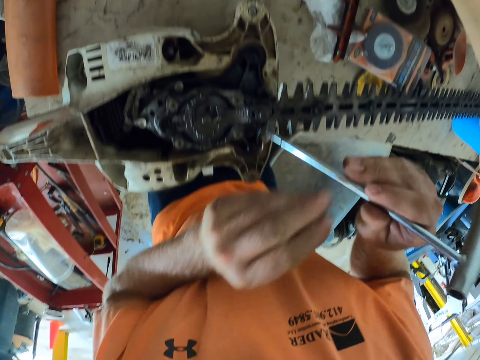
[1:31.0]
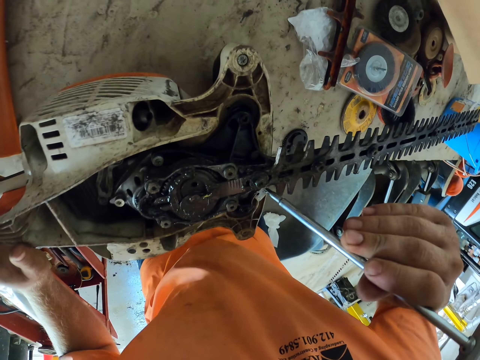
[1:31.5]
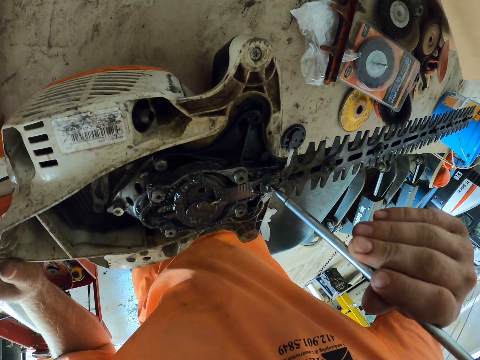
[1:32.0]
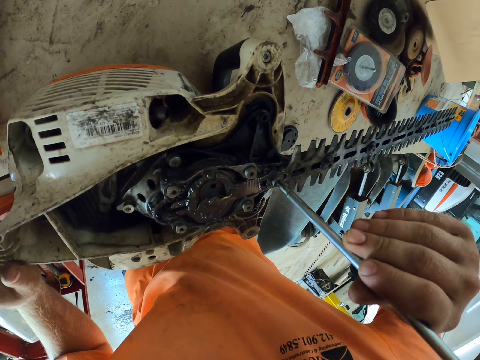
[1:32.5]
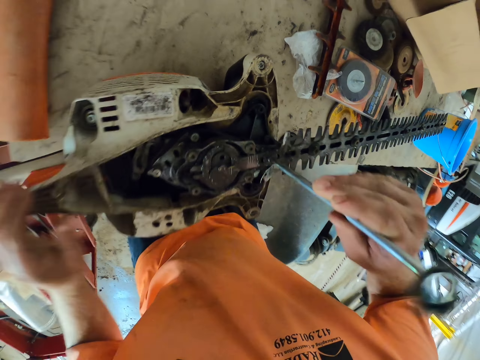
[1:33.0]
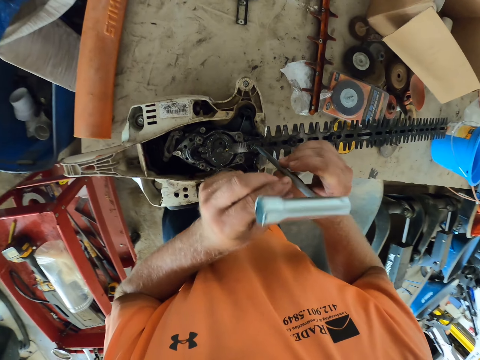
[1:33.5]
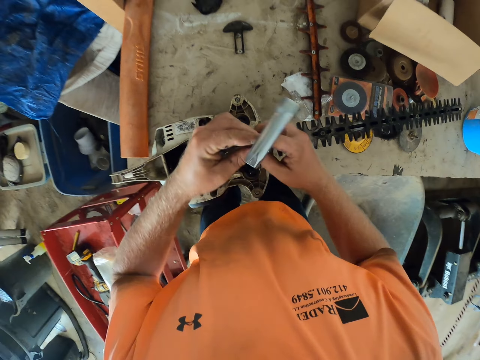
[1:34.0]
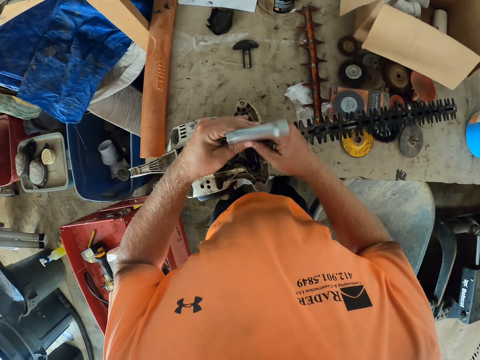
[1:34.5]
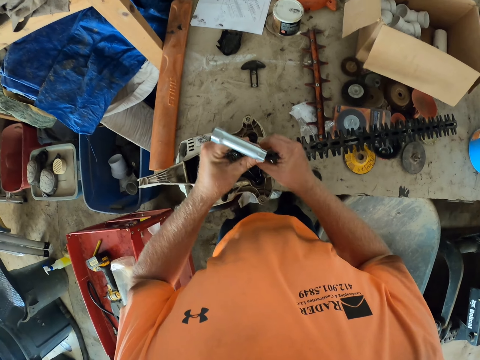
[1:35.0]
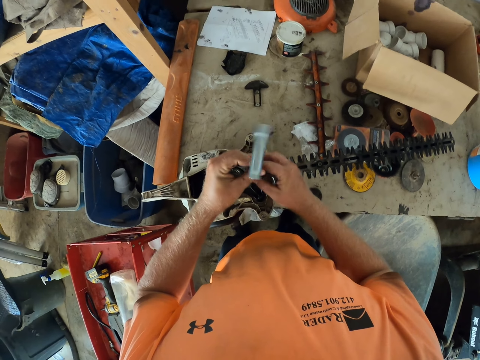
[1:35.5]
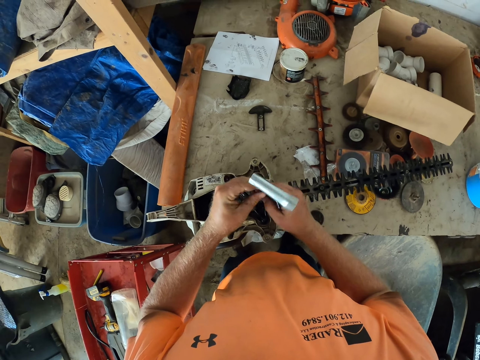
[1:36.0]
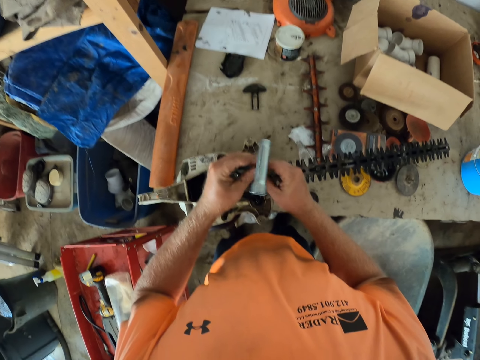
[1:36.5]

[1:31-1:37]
The camera wearer passes the spark plug spanner from his left hand to his right hand. He holds the rear handle of the hedge trimmer on the worktable with his left hand. He unscrews the screw in the hedge trimmer on the worktable with the spark plug spanner in his right hand. He unscrews the screw in the hedge trimmer on the worktable with the spark plug spanner in both hands.

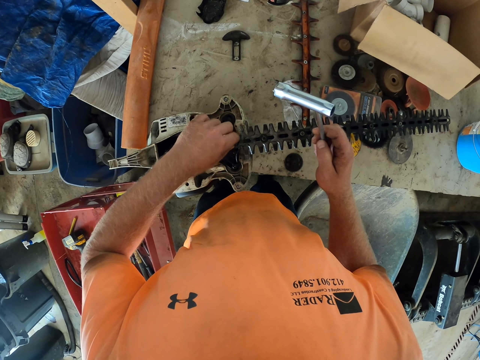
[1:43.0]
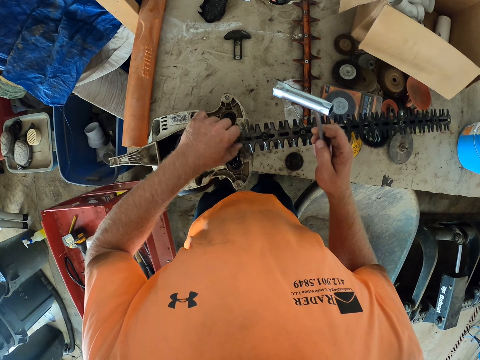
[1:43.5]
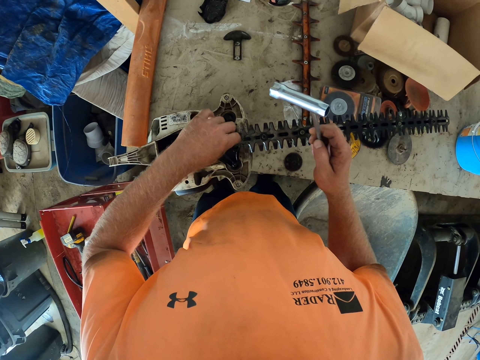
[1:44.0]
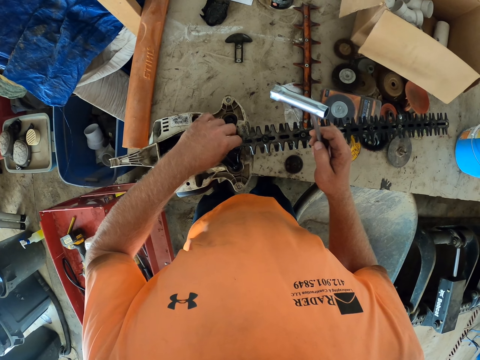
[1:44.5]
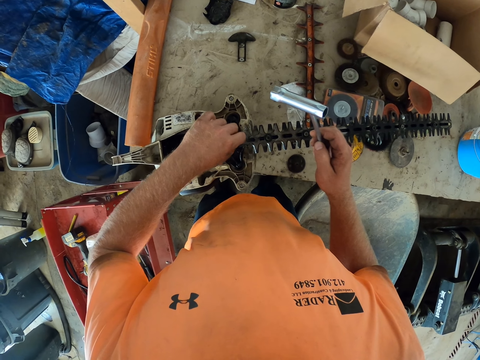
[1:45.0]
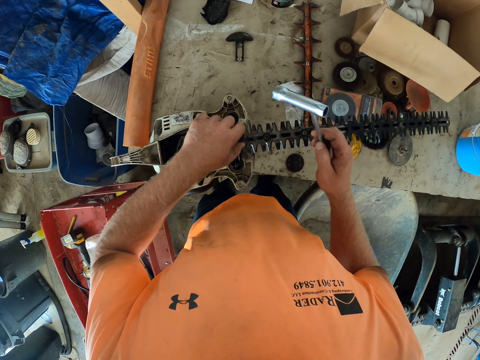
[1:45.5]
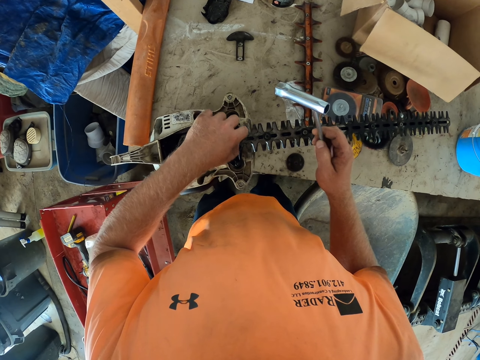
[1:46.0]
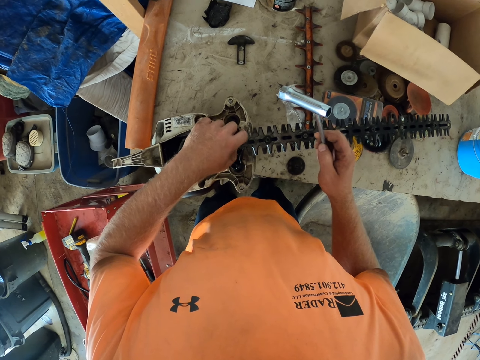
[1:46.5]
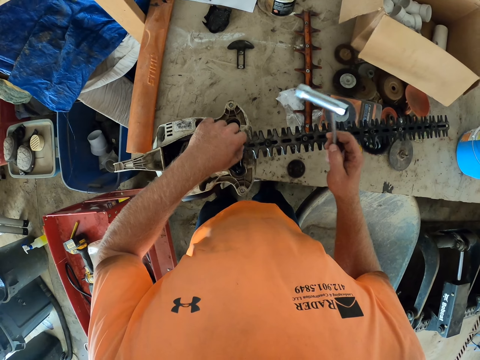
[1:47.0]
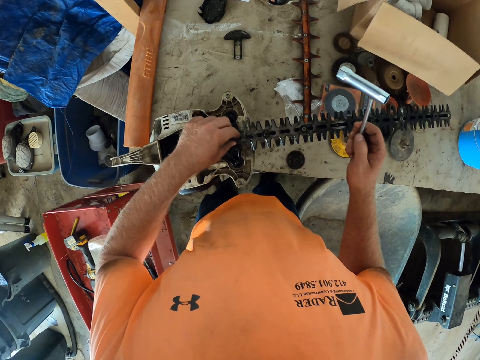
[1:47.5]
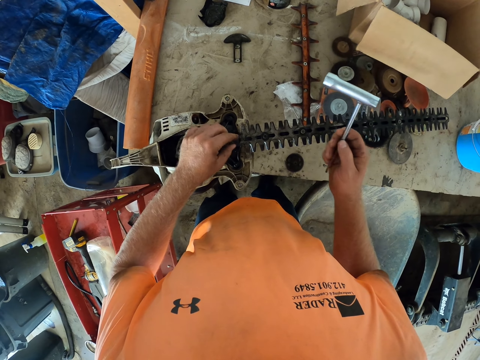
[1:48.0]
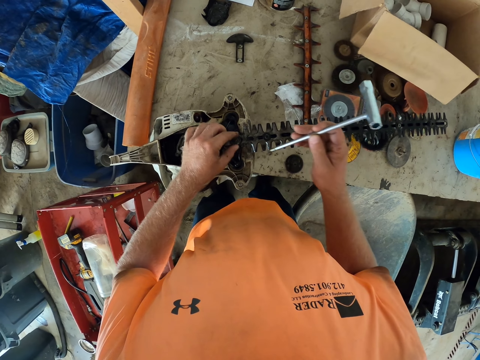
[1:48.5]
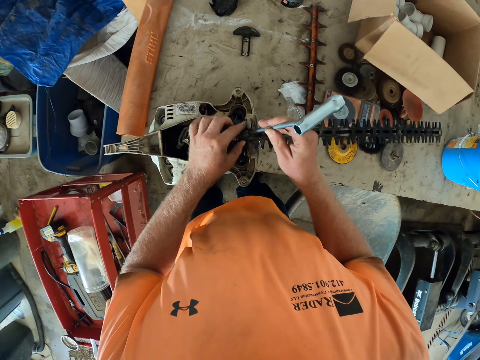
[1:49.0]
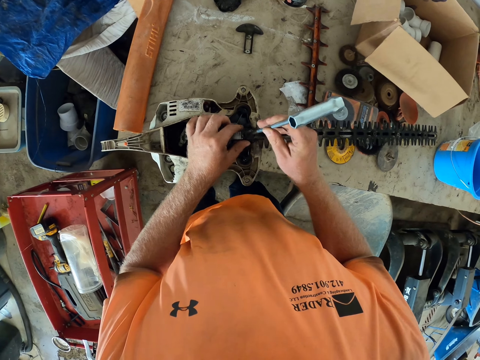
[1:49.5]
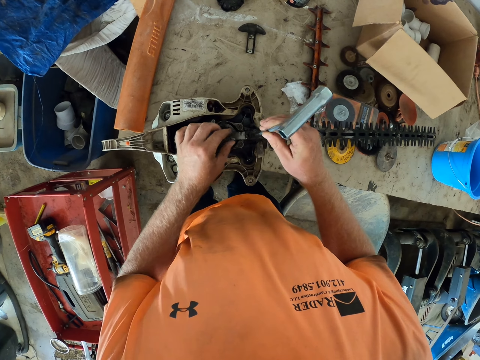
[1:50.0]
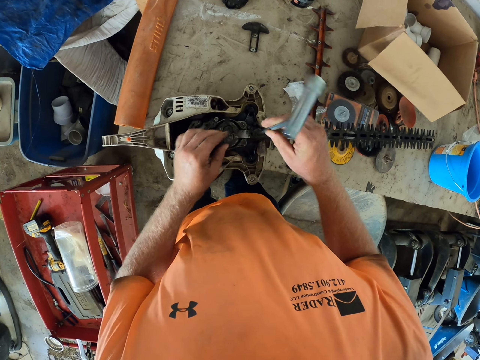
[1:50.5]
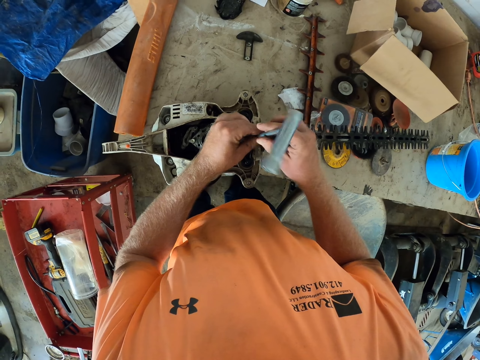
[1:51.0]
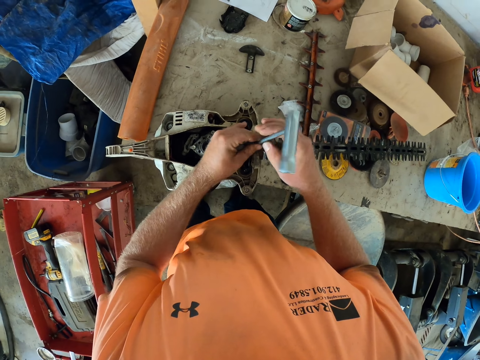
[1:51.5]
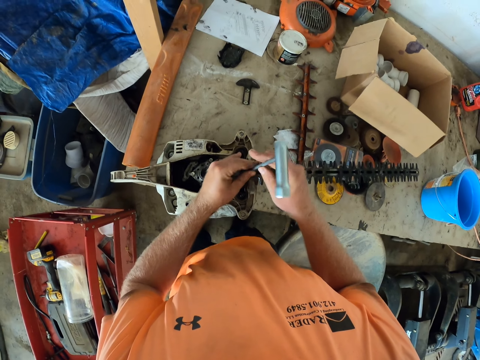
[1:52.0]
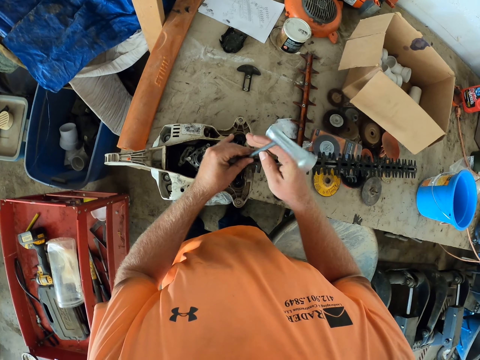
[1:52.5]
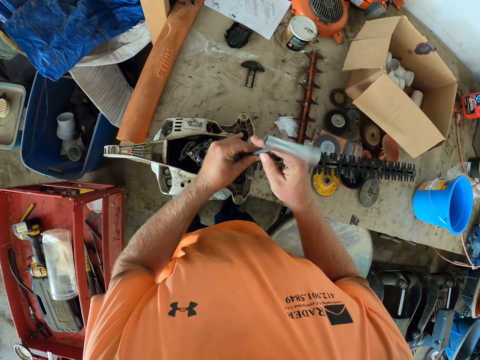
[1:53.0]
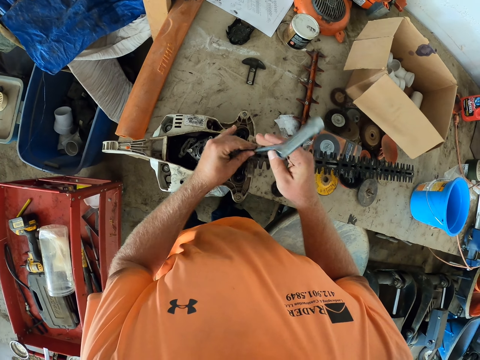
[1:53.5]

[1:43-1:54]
The camera wearer fixes the chain bar with the hands. He unscrews the screw in the hedge trimmer on the worktable with the spark plug spanner in his right hand. He fixes the chain bar with the breaker bar. He unscrews the screw in the hedge trimmer on the worktable with the spark plug spanner in both hands.

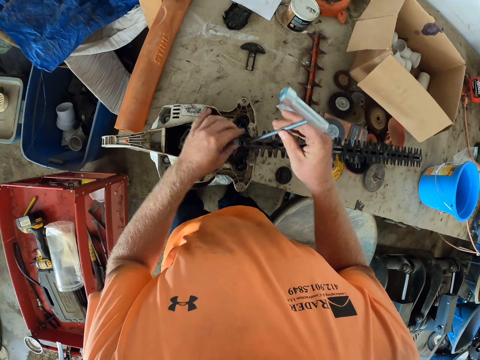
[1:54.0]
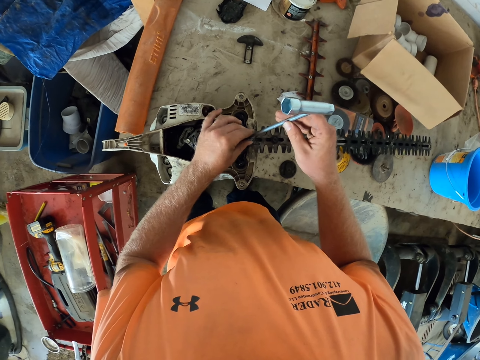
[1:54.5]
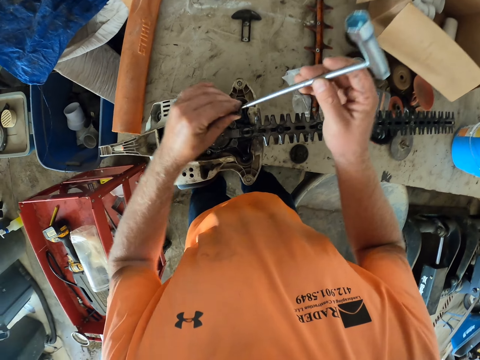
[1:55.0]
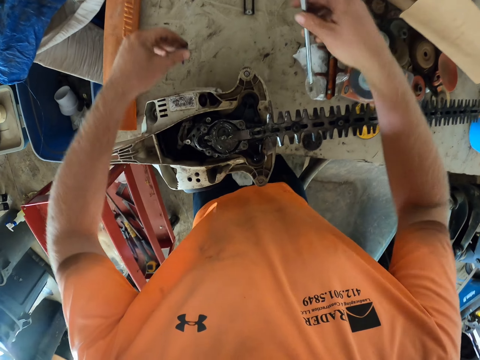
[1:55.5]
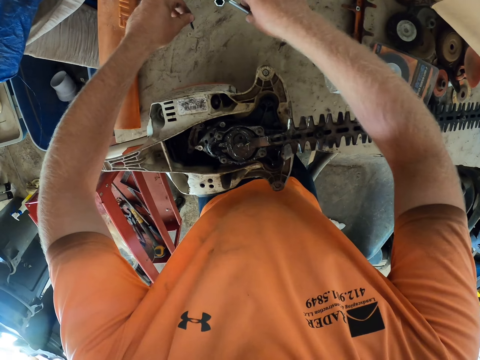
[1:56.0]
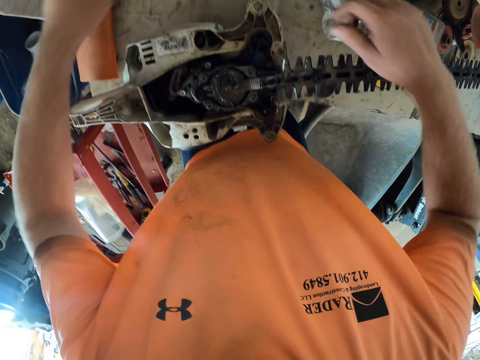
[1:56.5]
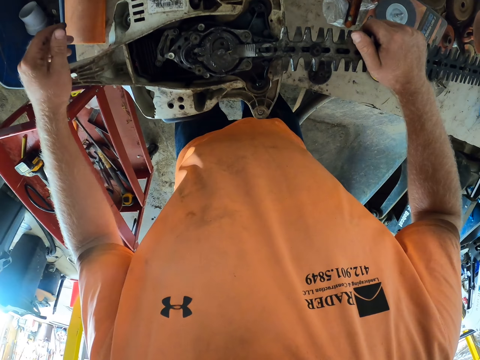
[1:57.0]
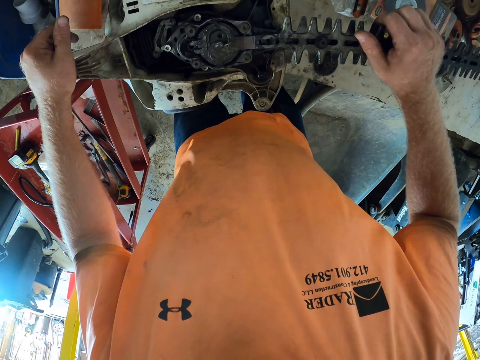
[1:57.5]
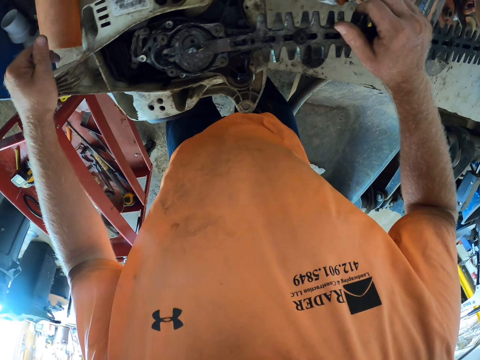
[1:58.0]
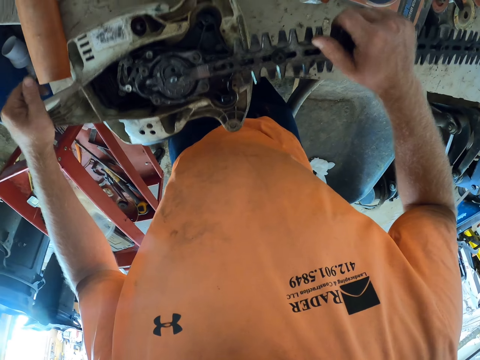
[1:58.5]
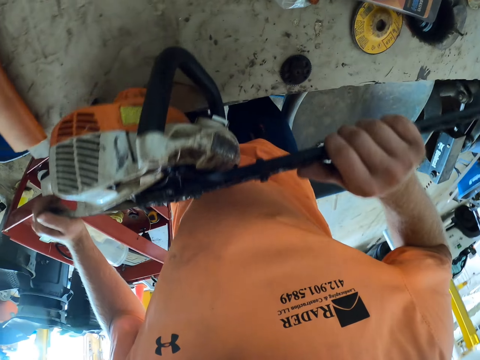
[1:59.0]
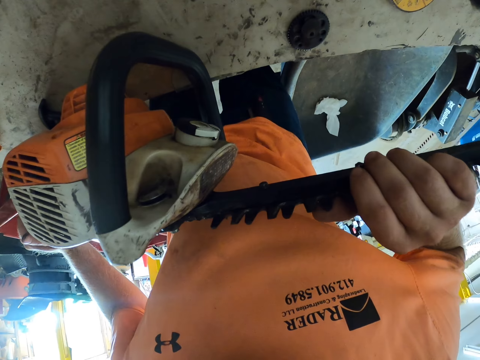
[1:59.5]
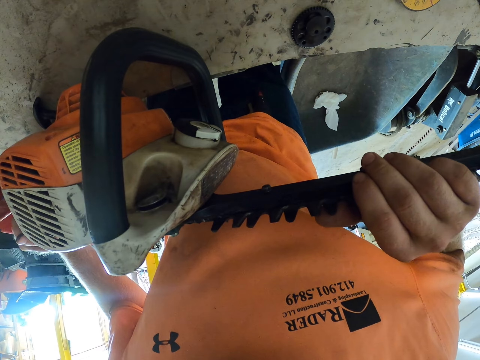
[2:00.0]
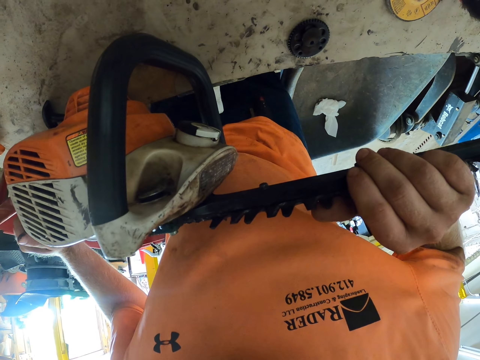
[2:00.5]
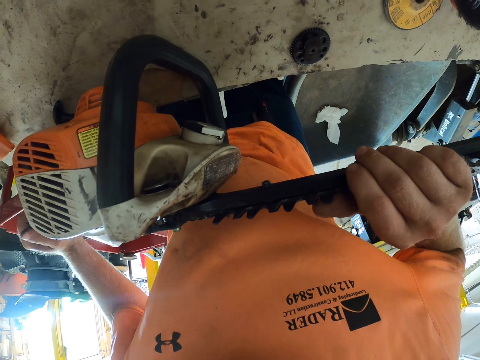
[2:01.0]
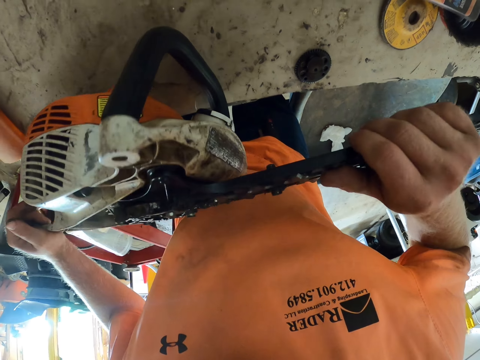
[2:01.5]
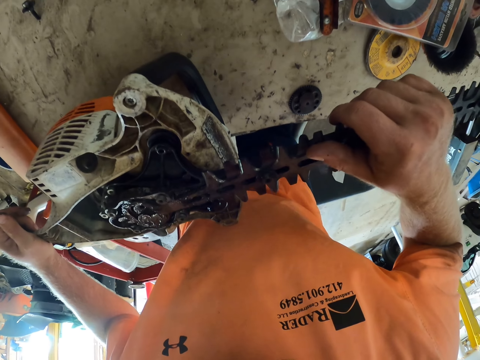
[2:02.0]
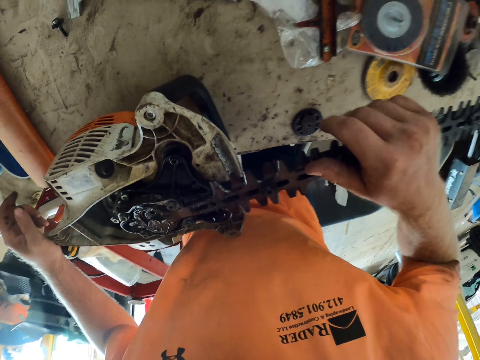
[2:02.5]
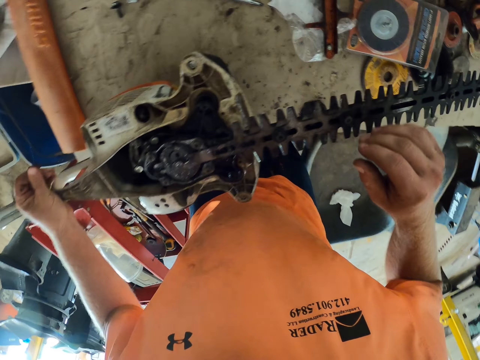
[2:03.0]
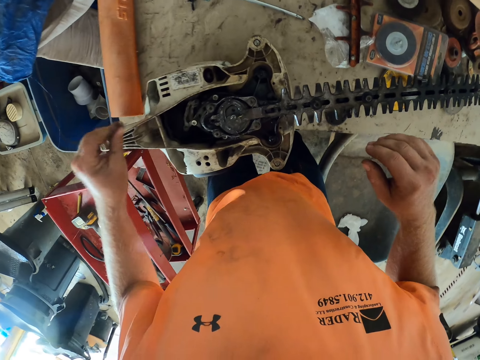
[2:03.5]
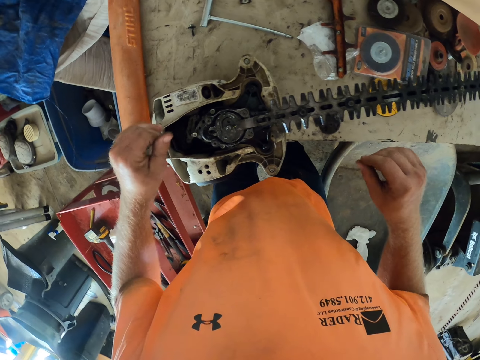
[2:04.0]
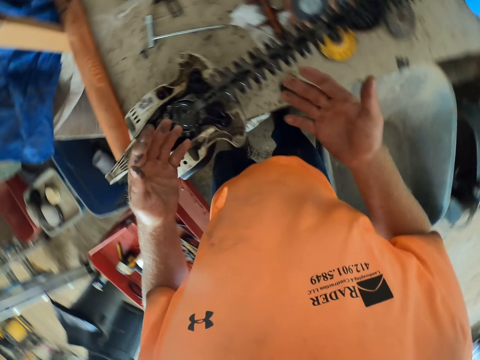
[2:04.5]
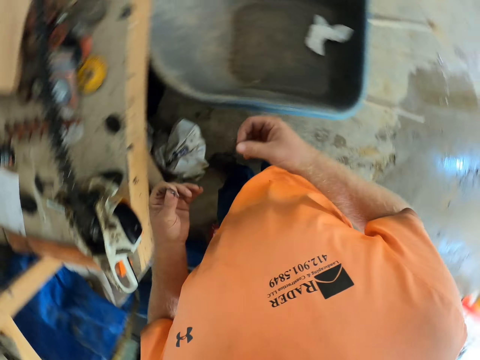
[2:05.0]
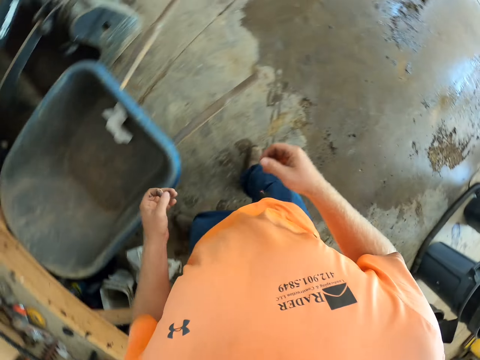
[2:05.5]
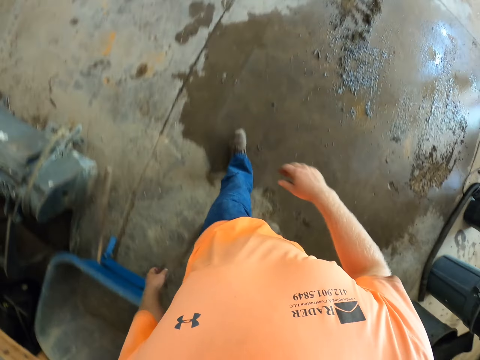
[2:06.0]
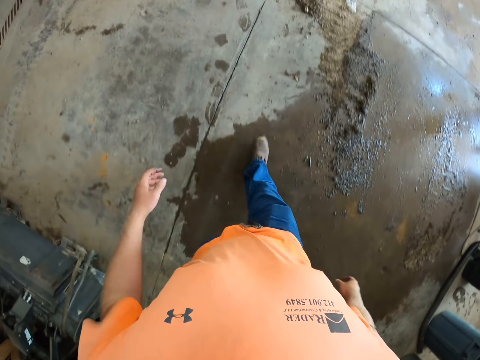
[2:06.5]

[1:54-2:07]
The camera wearer picks up the screw from the hedge trimmer on the worktable with his left hand. He places the spark plug spanner in his right hand on the worktable. He places the screw in his left hand on the worktable. He places his right hand on the pair of the hedge trimmer blades. He places his left hand on the rear handle of the hedge trimmer on the worktable.
